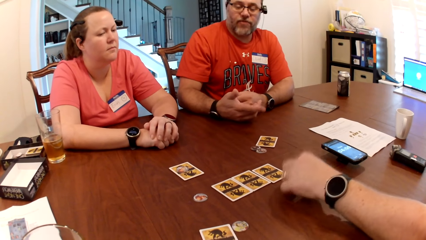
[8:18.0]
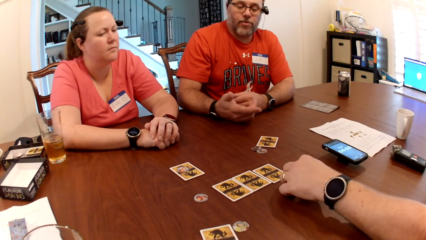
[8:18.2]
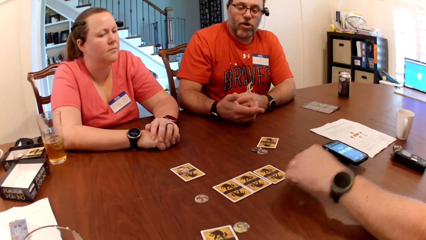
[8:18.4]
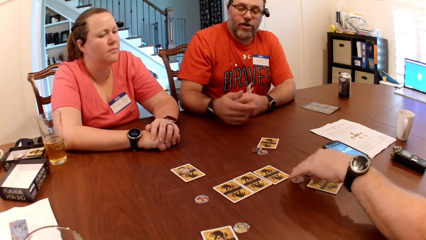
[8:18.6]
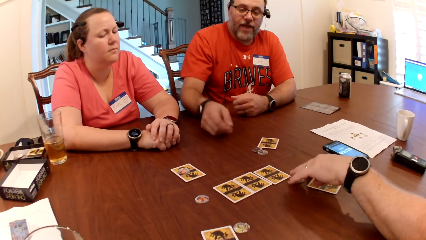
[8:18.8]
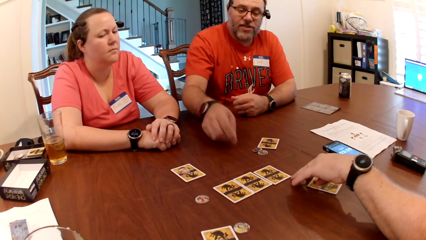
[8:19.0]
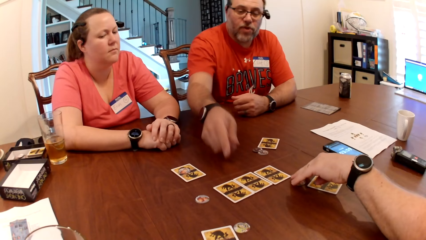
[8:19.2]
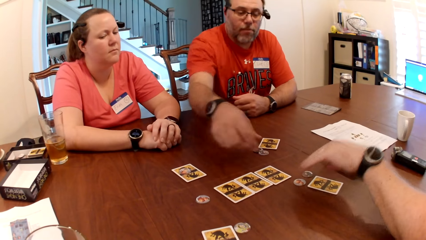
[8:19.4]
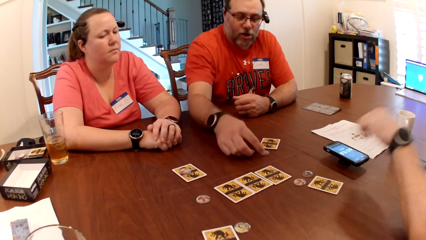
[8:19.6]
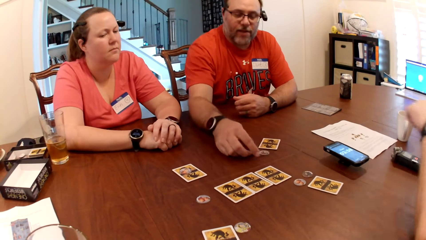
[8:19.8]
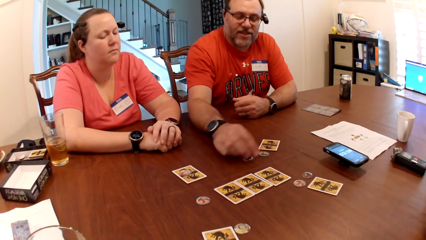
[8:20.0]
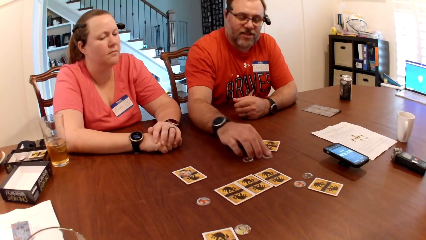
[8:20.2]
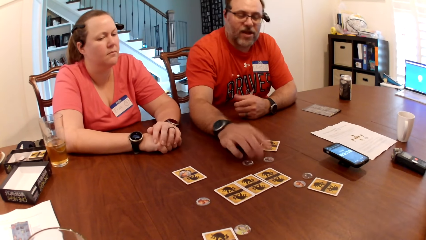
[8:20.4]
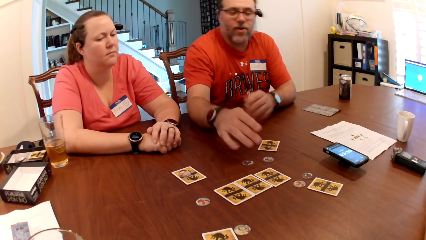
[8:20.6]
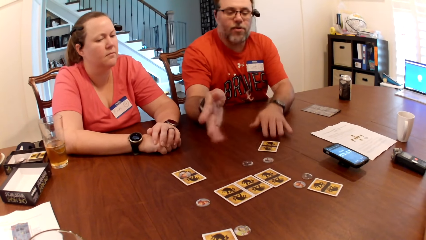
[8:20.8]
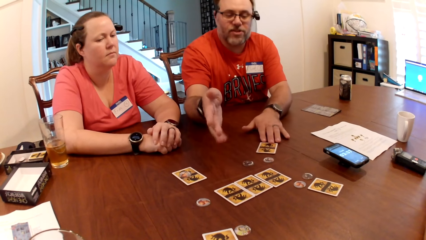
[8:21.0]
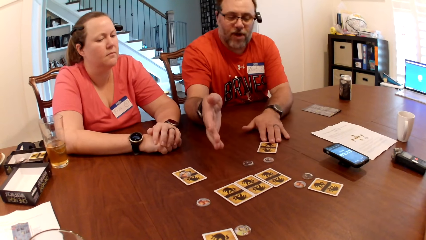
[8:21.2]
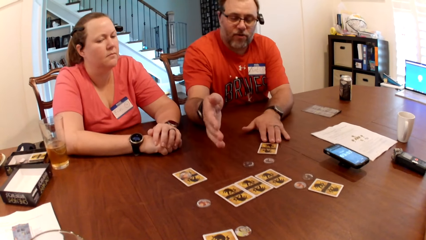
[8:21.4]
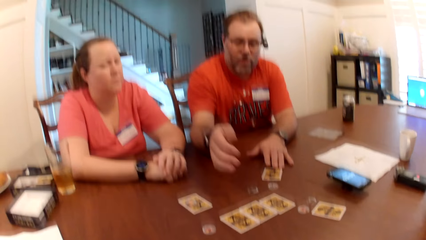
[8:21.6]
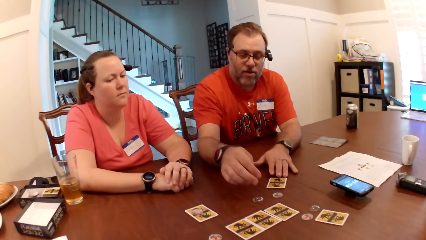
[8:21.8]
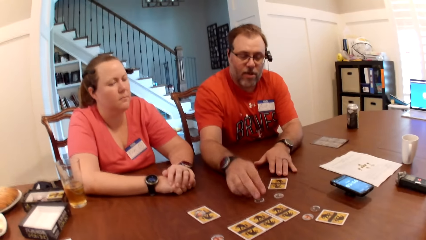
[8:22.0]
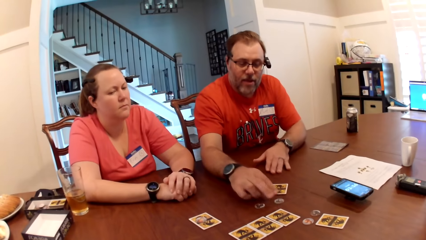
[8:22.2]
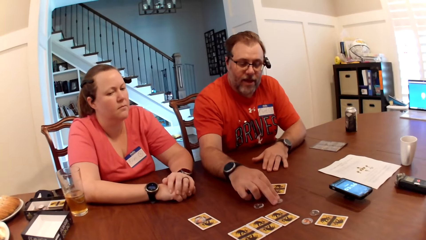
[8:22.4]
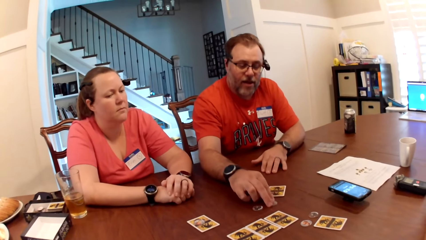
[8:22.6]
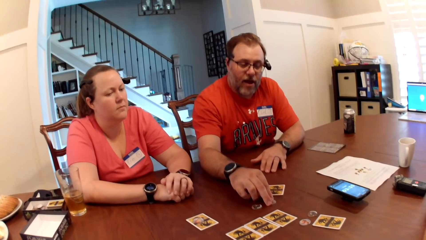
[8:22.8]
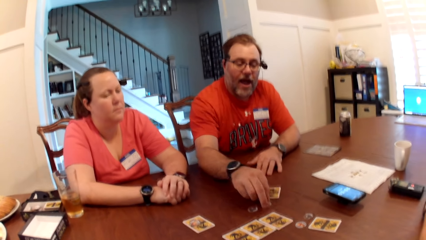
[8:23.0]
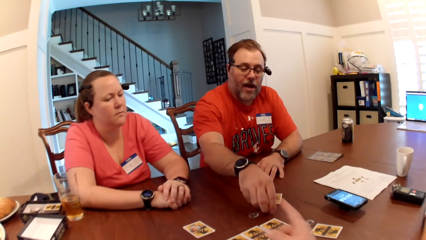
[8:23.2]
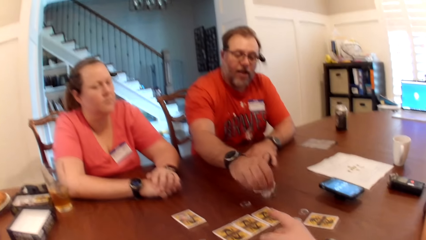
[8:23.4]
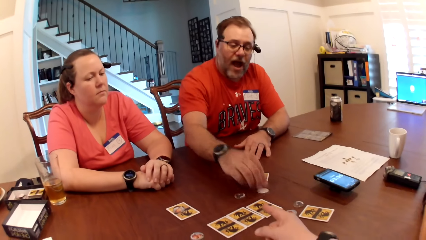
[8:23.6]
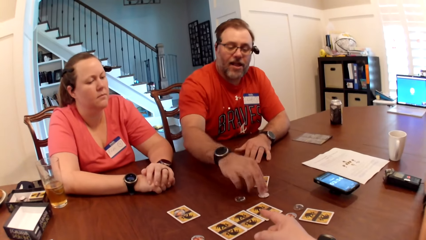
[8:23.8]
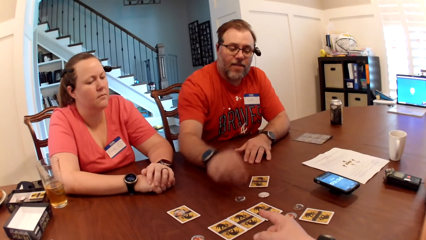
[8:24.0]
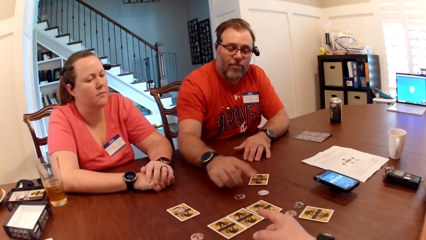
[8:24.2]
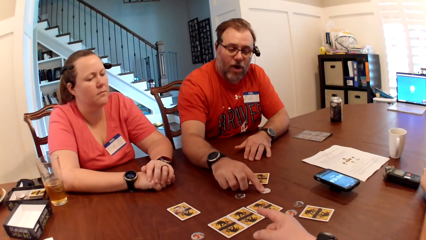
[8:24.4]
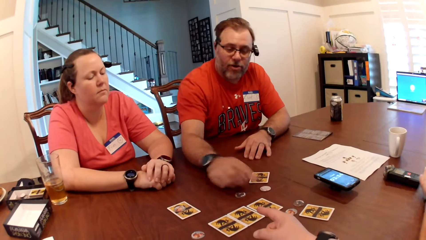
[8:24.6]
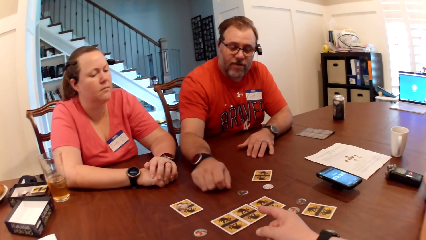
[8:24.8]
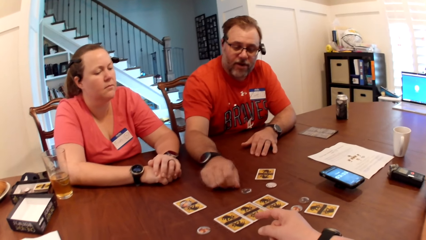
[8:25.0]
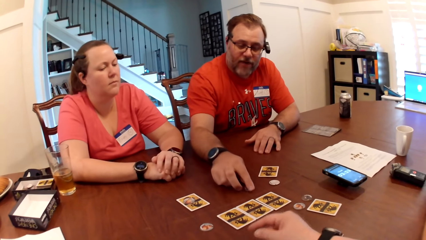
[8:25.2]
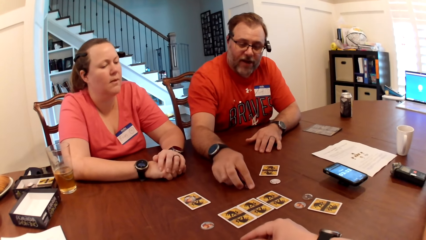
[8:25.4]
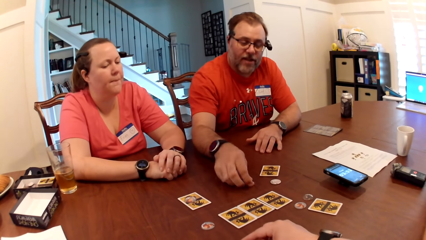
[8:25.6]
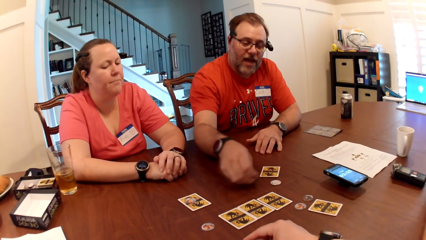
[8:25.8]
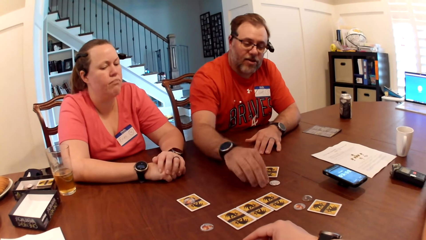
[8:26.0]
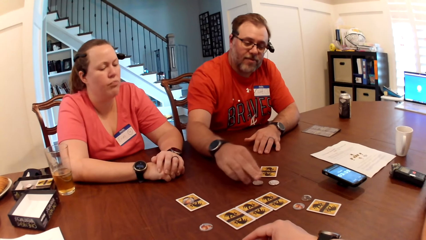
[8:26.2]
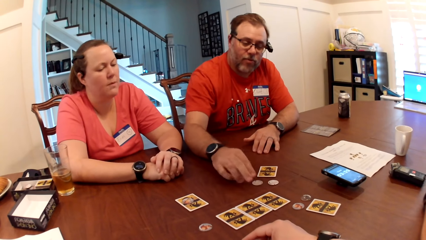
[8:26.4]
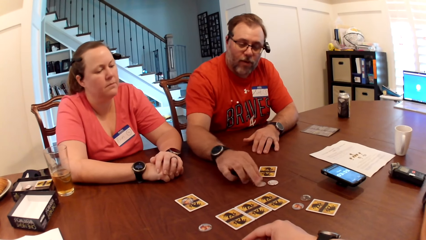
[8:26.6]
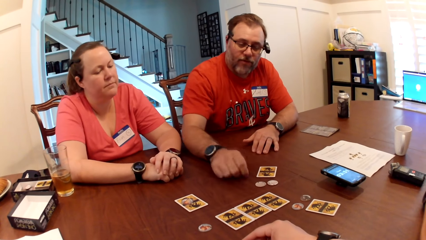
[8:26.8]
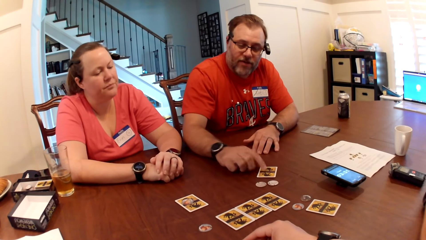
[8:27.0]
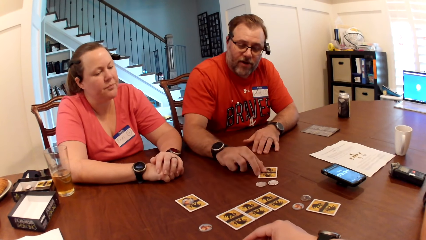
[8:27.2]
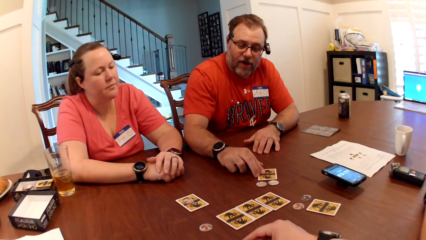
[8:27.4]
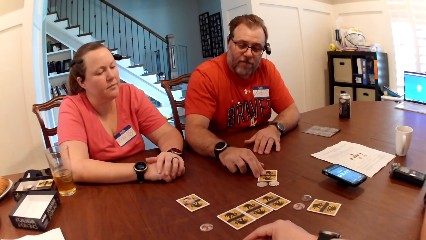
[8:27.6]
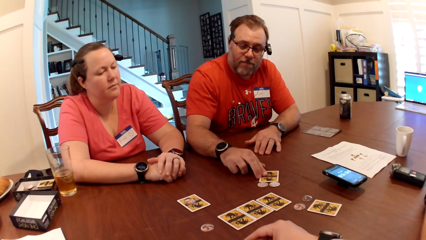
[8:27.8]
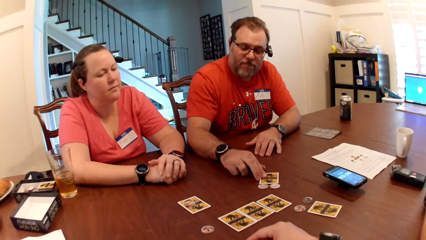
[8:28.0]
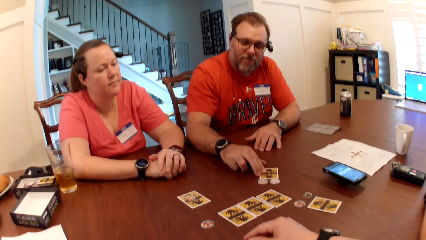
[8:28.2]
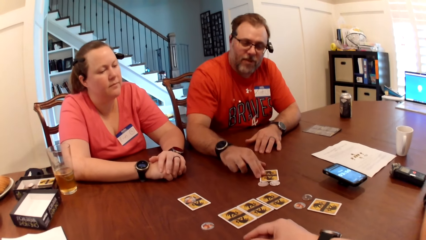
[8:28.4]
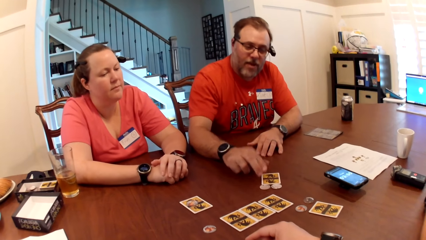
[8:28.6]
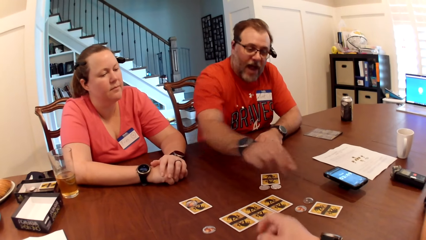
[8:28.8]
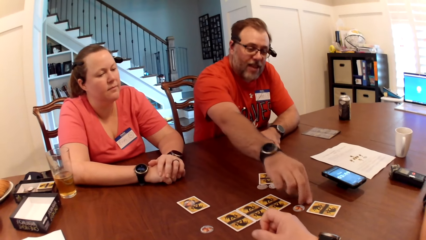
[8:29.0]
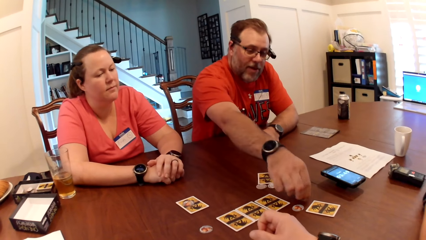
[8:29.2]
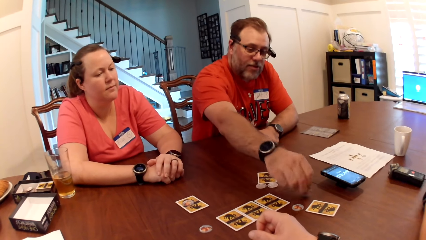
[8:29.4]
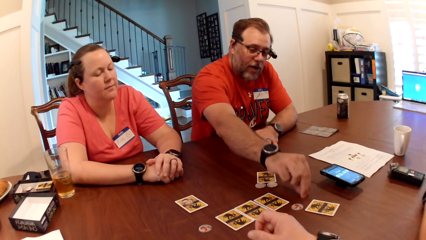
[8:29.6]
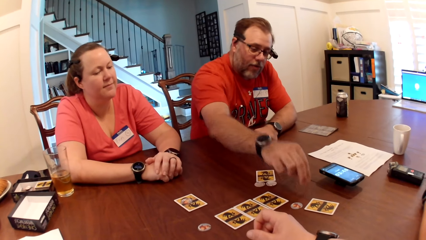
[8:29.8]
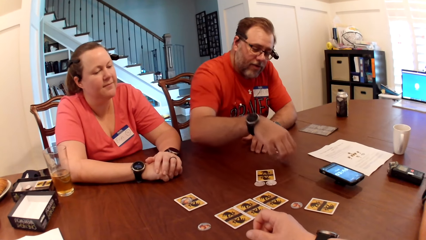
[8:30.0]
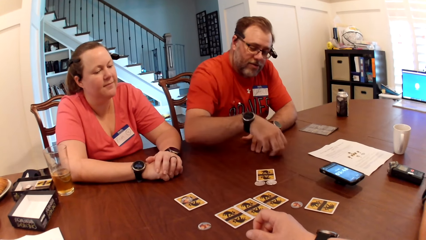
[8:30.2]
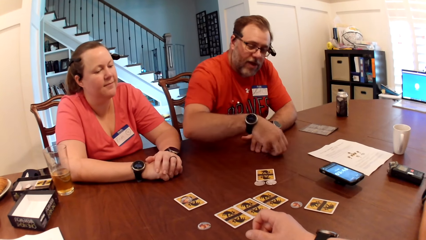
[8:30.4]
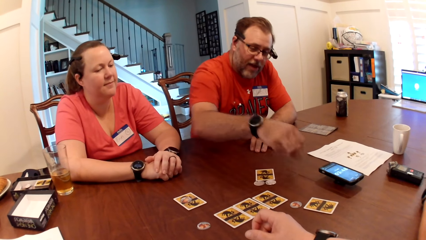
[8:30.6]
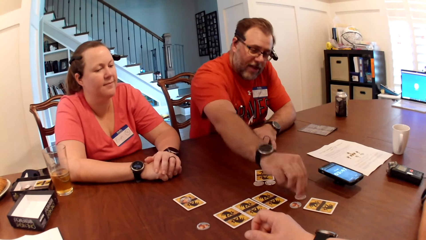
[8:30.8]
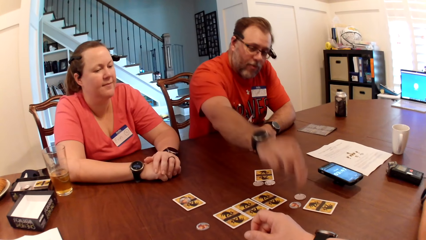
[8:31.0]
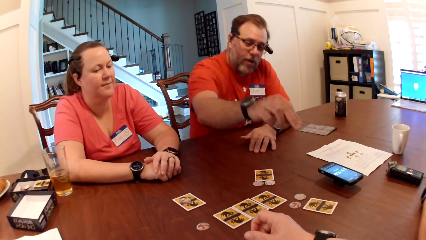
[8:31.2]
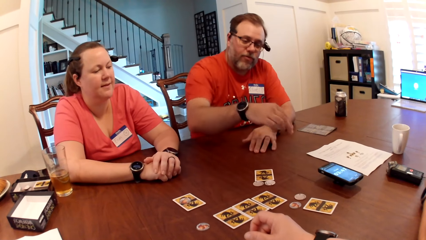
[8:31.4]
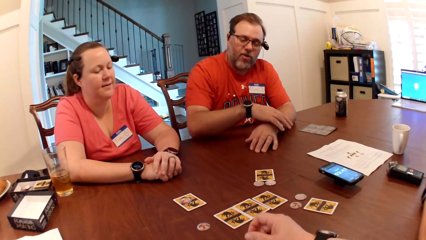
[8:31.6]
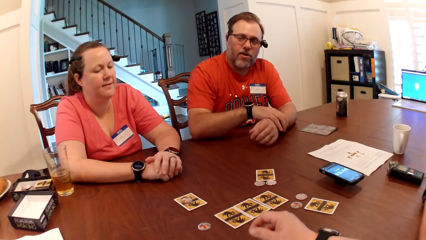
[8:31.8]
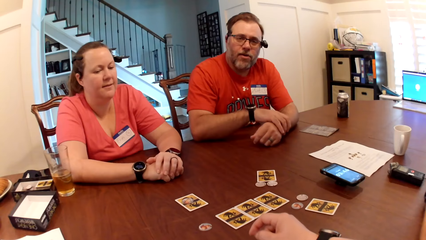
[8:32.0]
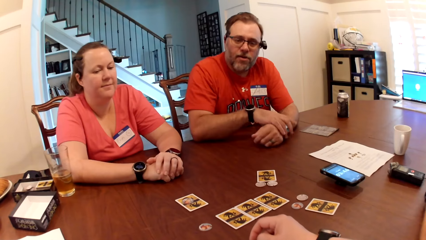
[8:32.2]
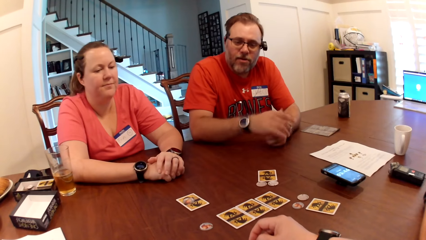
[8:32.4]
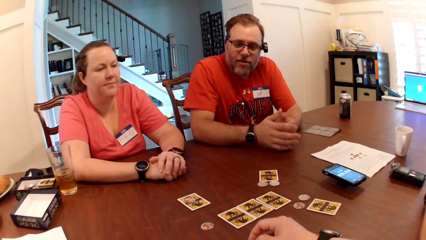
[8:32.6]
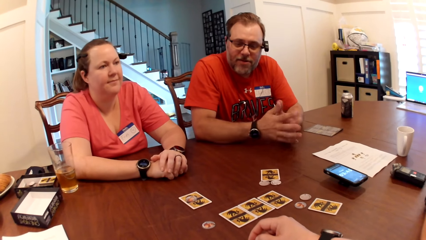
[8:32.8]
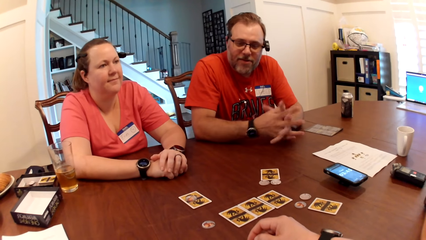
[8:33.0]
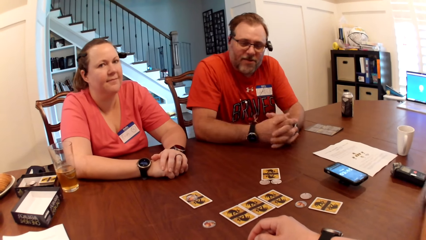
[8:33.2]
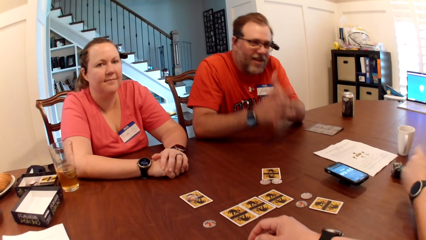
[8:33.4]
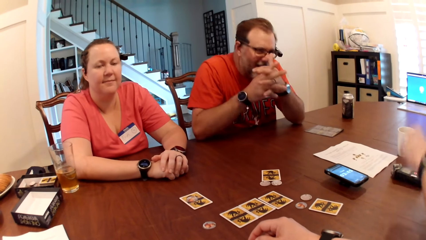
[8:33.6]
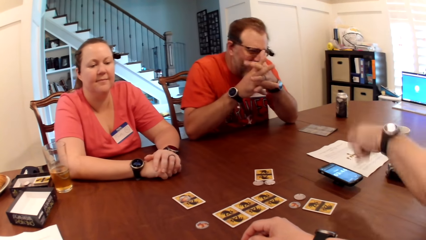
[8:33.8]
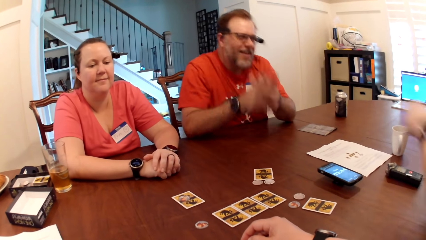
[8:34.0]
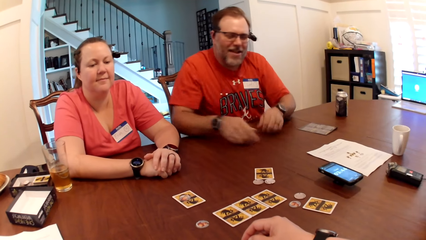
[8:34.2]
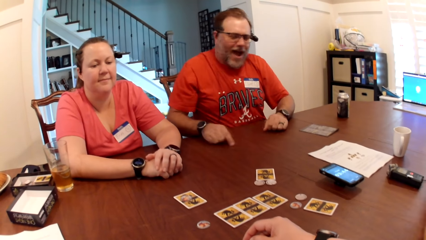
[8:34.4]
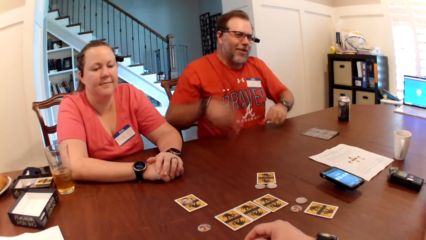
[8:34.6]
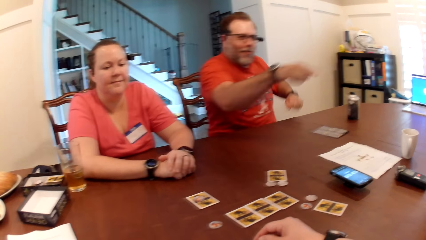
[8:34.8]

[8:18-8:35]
A man drops the poker chip on the table with his left hand. He adjusts the poker chip on the table with his left hand. Another man points at the cards on the table. He moves the poker chips or coins on the table with his right hand. He moves the card on the table with his right hand. He flaps the hand. He moves the poker chip on the table with his right hand. He picks up the coin. He turns the poker chip on the table over with his right hand. He puts the coin down. He arranges both the coin and the card. He moves the poker chip on the table with his right hand. He turns the poker chip on the table over with his right hand. He moves the poker chip on the table with his right hand. He moves the card on the table with his right hand. He picks up the poker chip from the table with his right hand. He drops the poker chip on the table with his right hand. The camera wearer puts the hands on the table.
